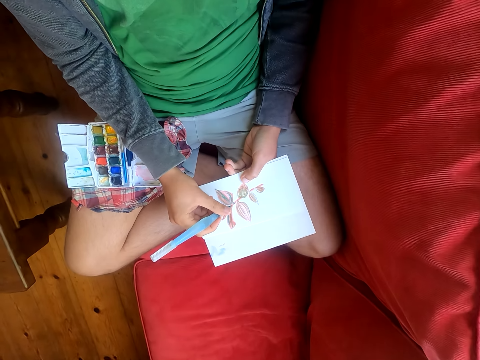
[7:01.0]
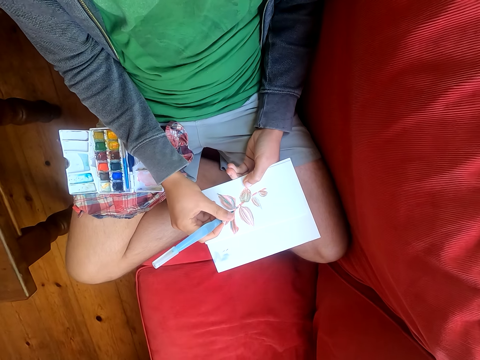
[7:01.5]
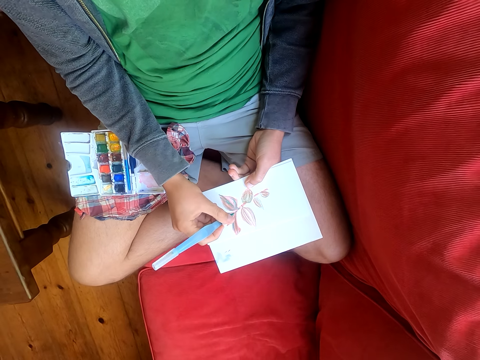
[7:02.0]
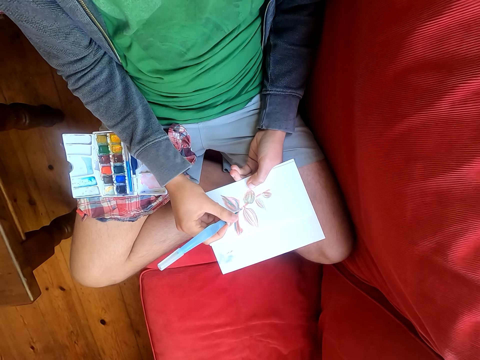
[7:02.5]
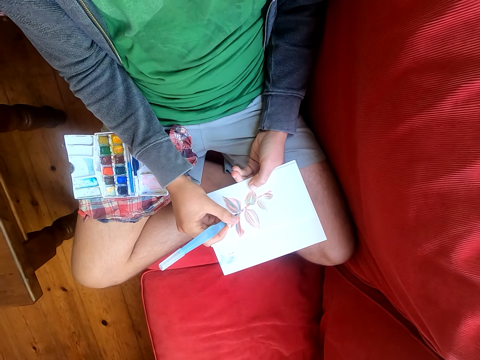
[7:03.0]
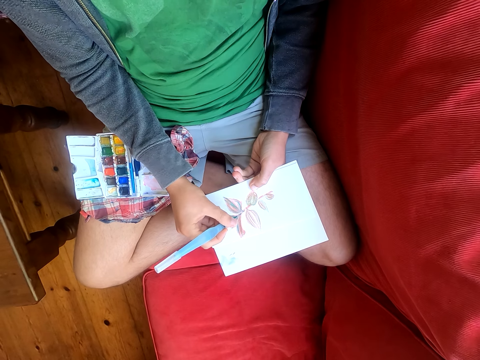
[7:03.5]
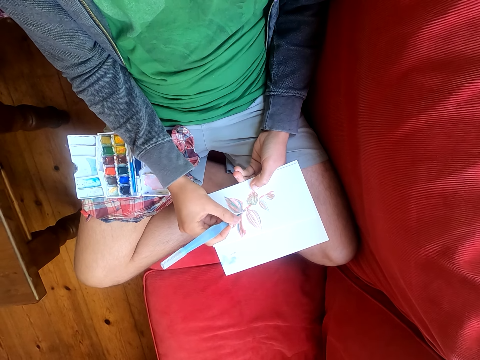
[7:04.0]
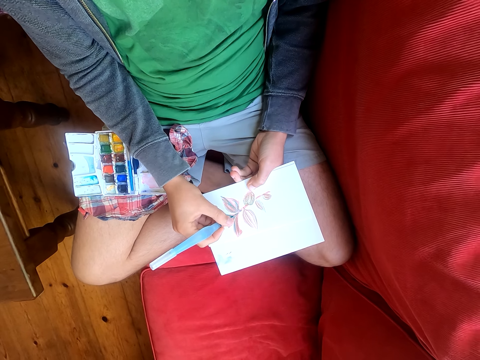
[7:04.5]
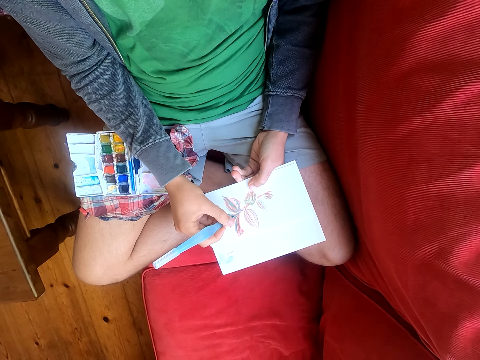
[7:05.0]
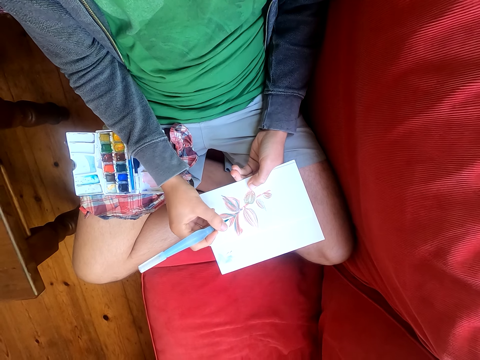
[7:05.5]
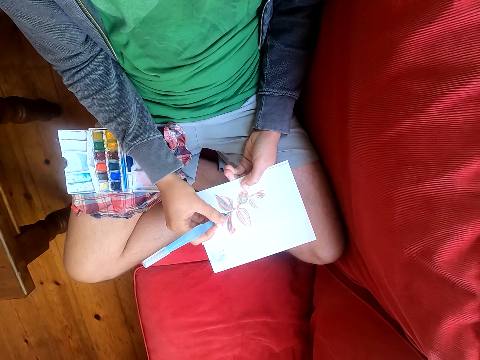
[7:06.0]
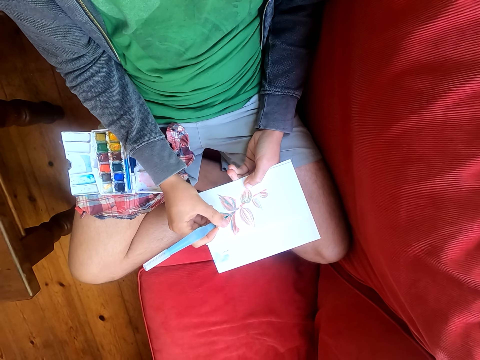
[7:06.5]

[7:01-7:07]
The camera wearer paints on a drawing with a brush pen.

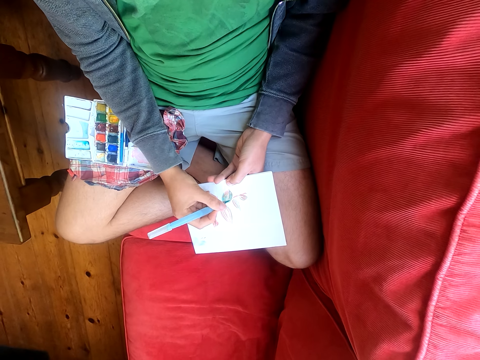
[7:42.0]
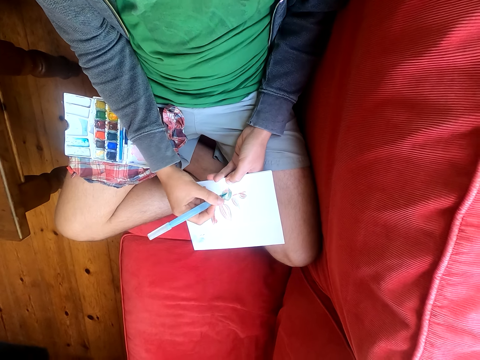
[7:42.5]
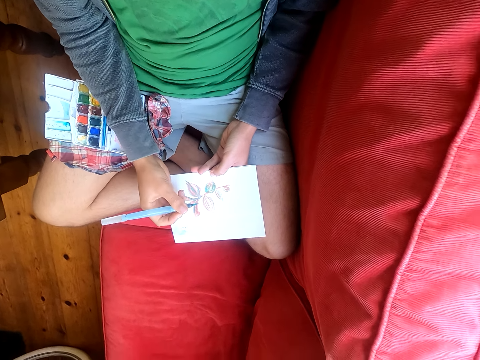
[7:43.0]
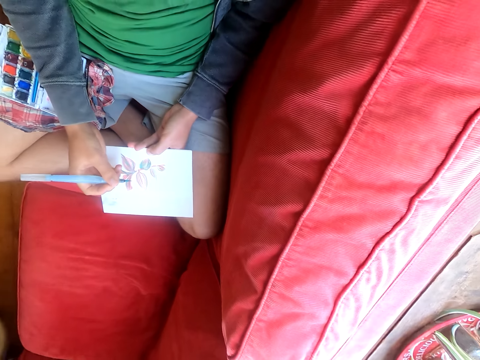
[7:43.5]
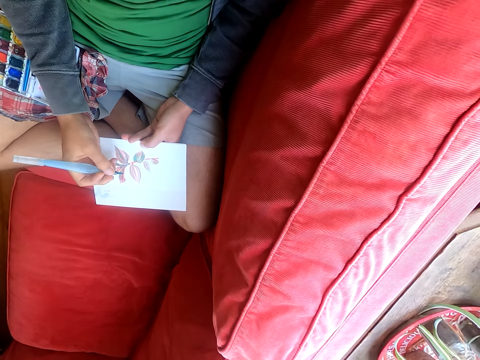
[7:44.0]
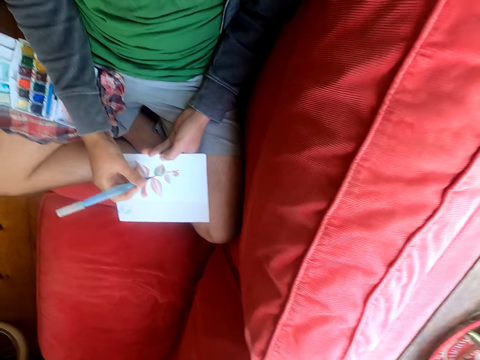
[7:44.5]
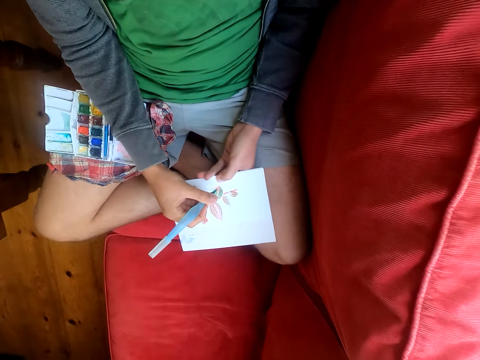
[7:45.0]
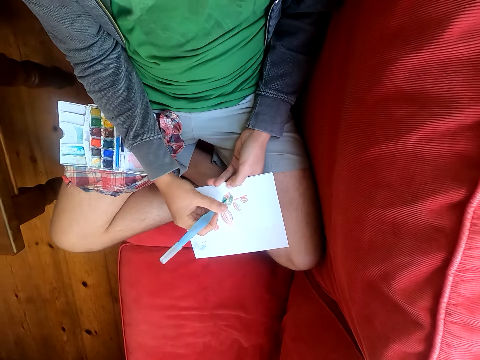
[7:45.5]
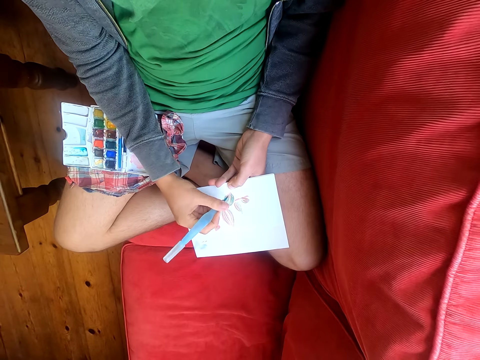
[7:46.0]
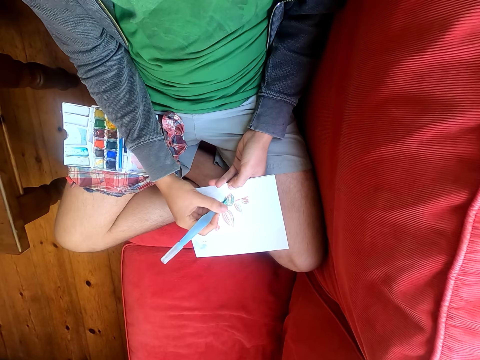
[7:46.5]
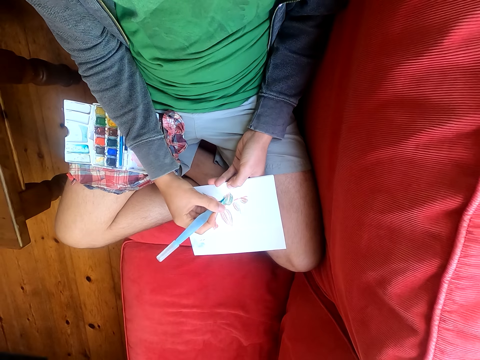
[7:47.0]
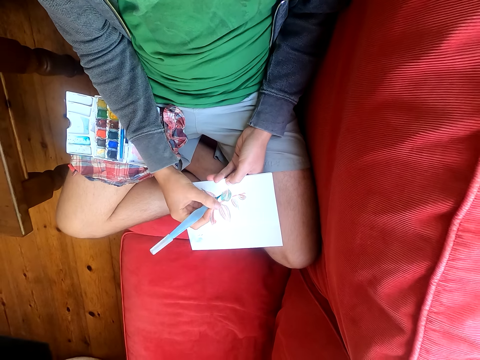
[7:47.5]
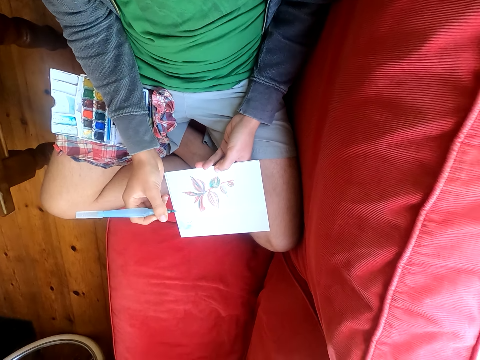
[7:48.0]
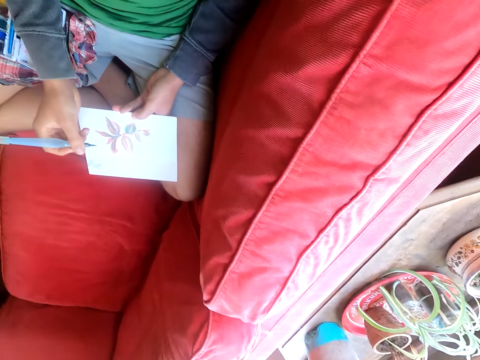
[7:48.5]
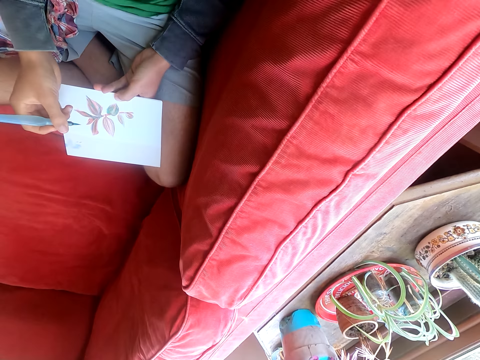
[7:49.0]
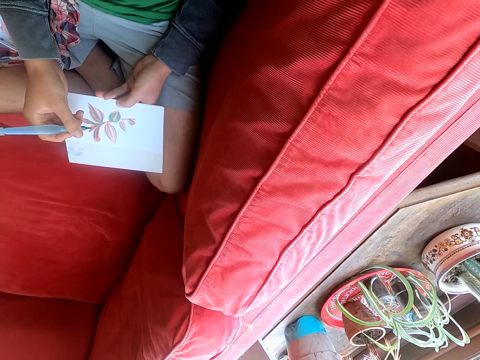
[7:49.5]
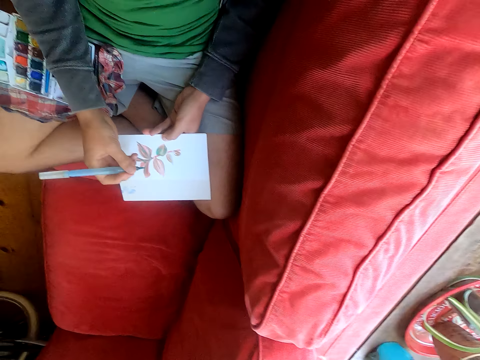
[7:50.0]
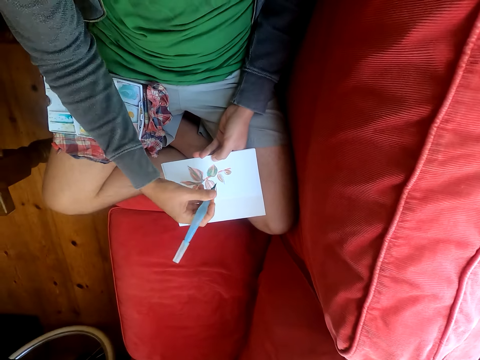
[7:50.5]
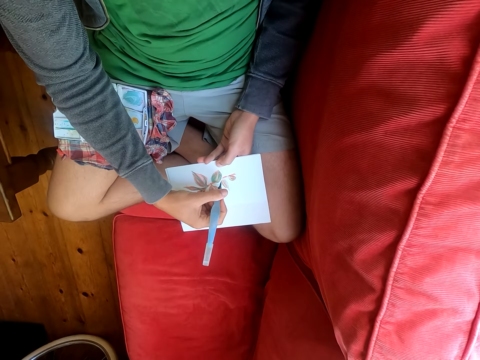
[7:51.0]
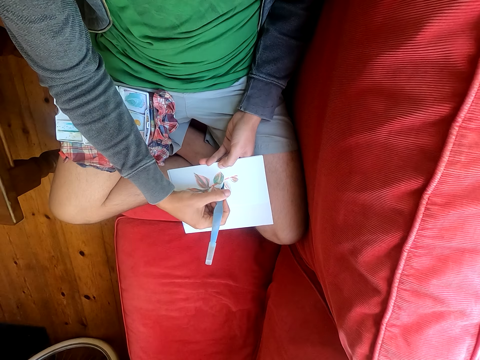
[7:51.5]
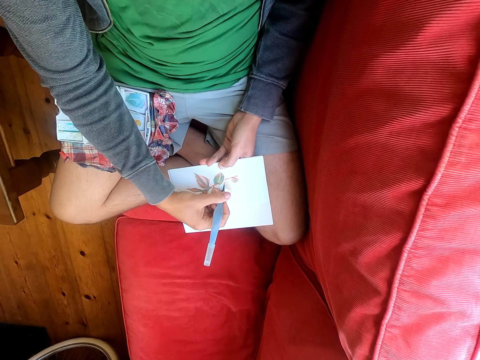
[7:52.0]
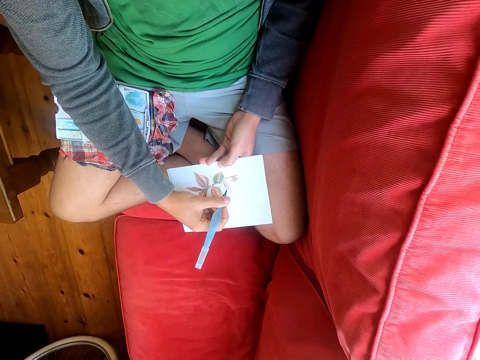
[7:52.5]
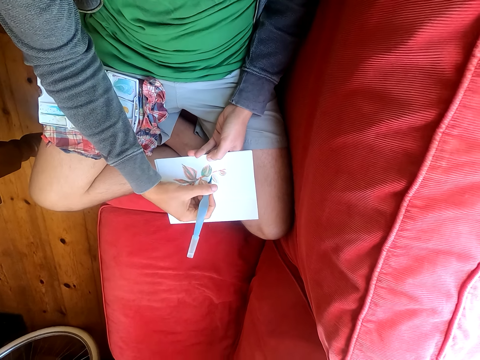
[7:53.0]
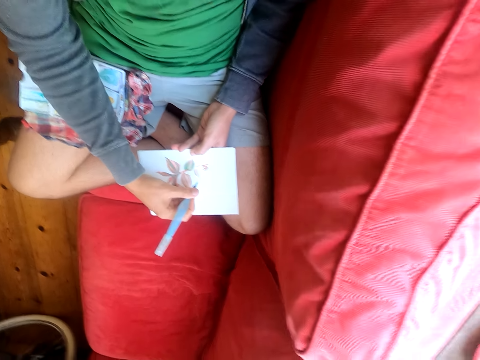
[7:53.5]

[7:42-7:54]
The camera wearer moves his head sideways.

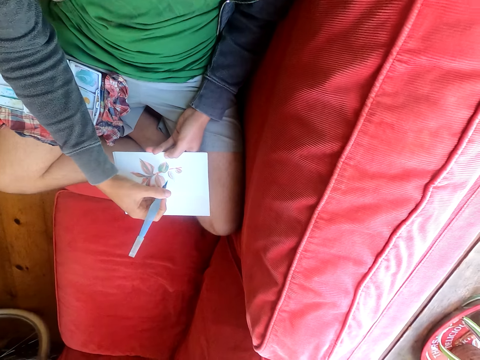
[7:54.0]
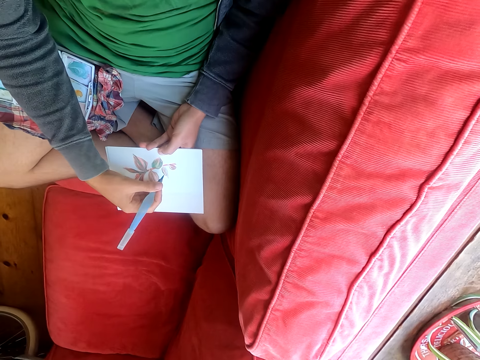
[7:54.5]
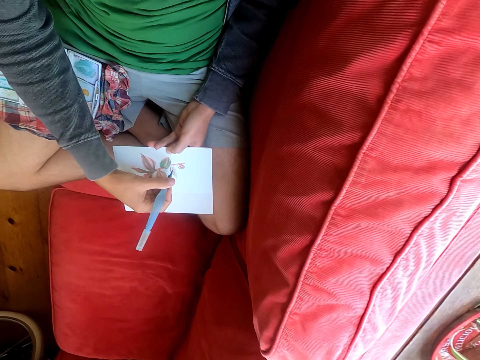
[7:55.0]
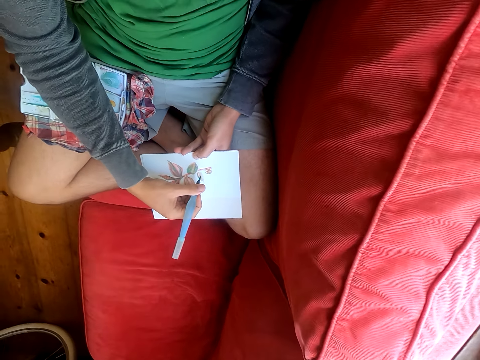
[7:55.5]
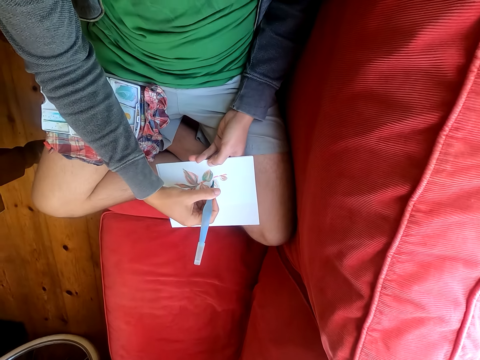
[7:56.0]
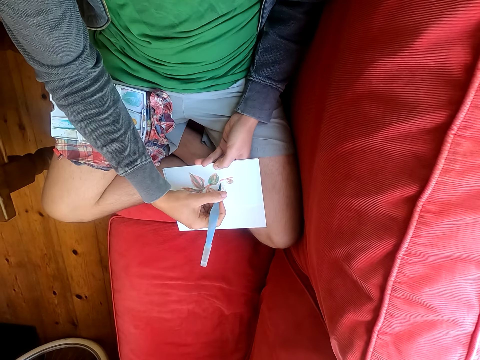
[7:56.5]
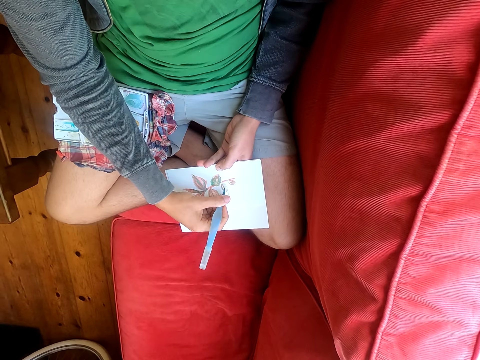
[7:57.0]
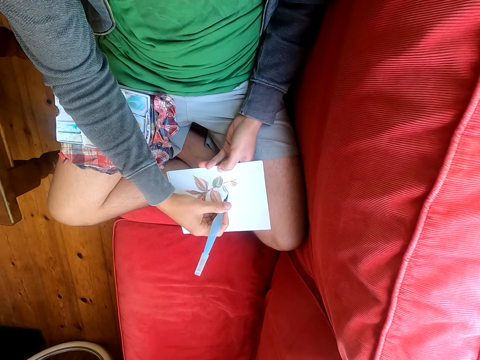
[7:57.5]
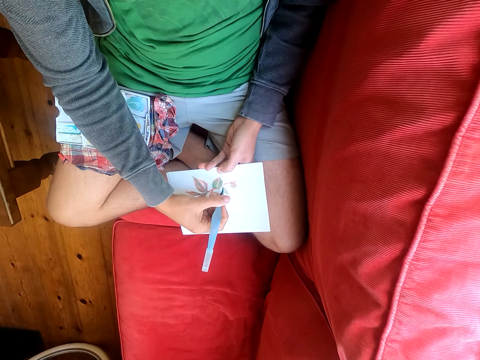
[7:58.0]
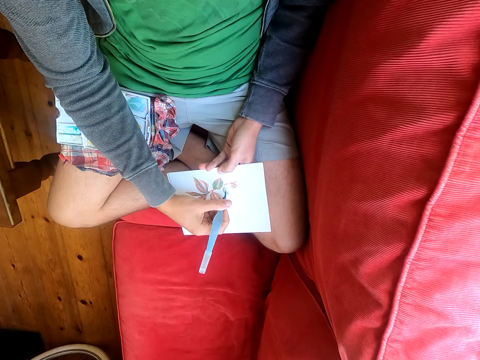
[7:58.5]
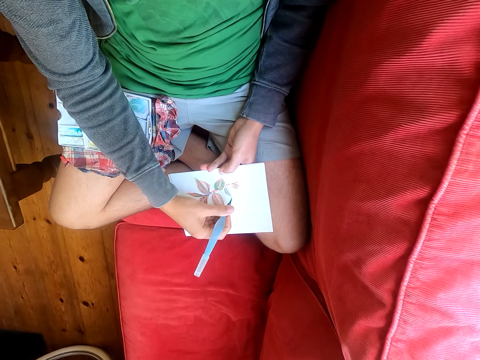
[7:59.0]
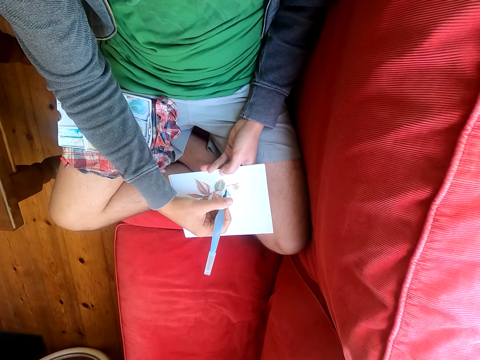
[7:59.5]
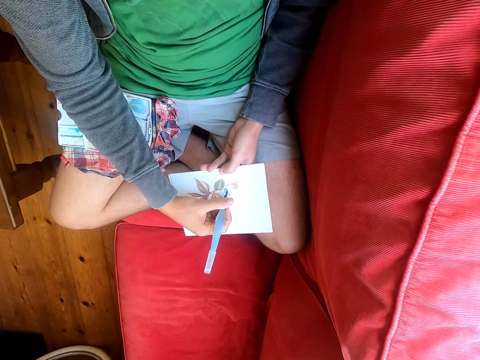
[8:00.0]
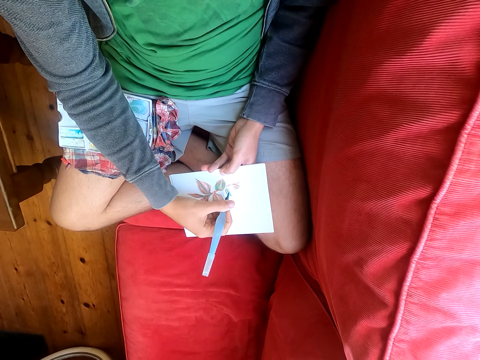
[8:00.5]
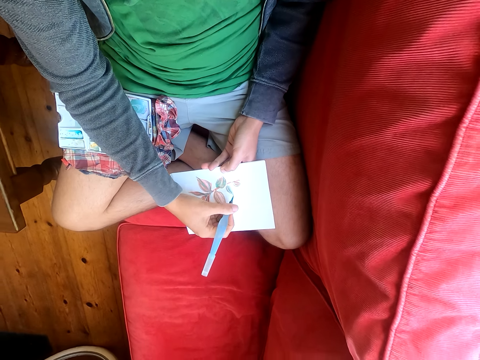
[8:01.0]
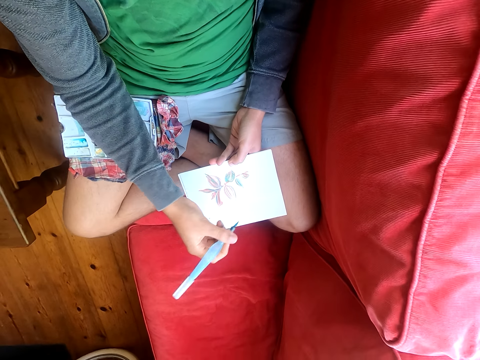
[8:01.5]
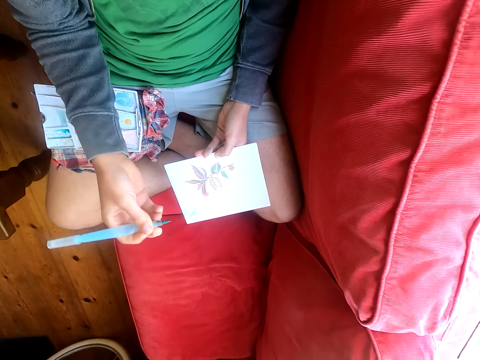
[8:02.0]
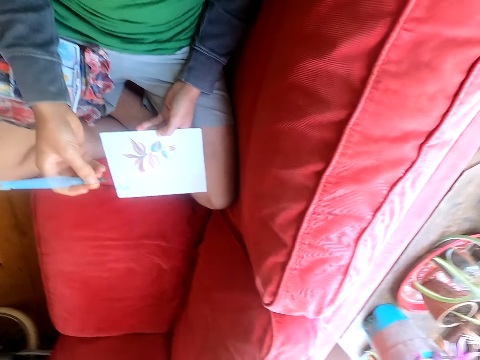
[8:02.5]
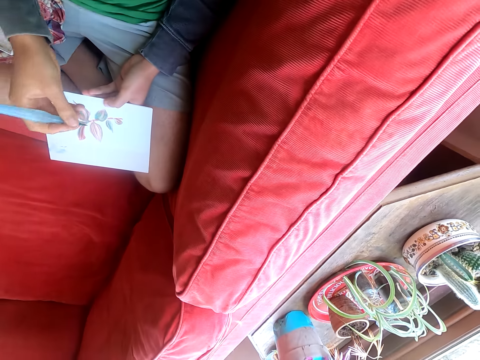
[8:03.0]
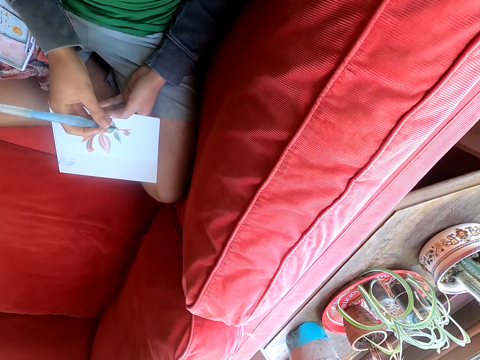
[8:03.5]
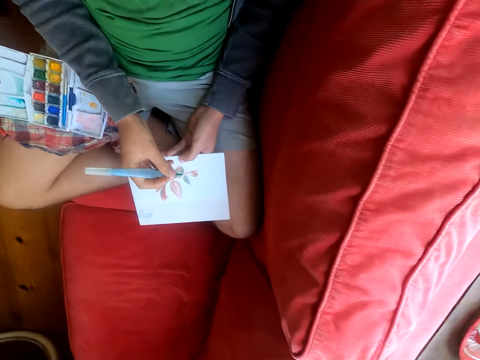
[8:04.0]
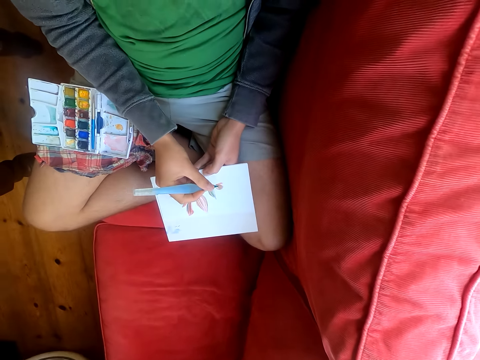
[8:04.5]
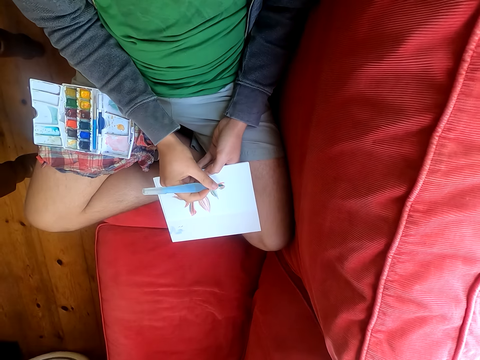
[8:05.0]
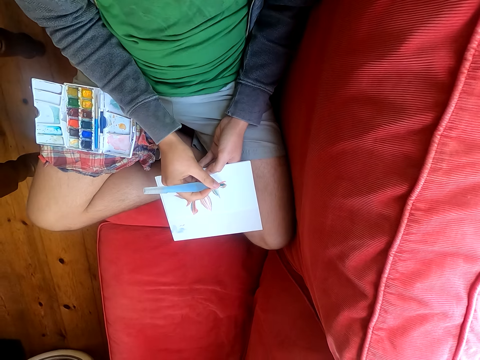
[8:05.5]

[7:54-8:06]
The camera wearer paints on a drawing with a brush pen.
